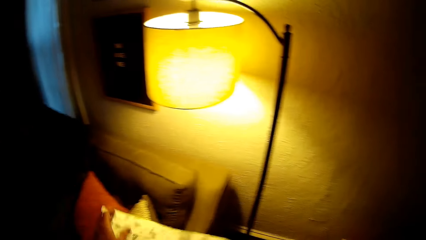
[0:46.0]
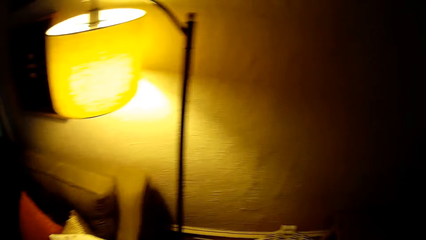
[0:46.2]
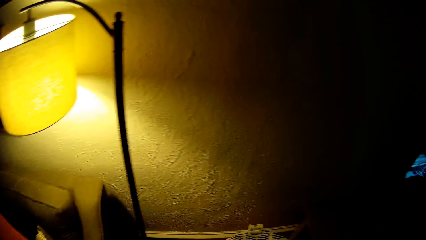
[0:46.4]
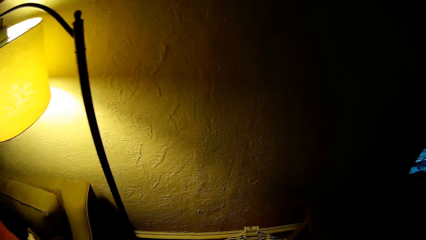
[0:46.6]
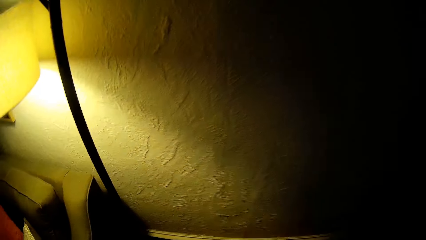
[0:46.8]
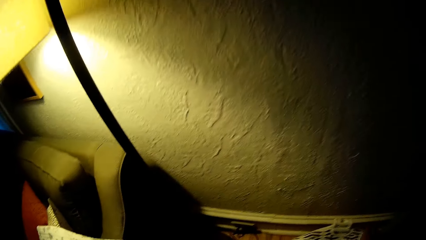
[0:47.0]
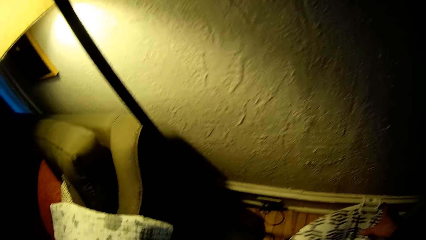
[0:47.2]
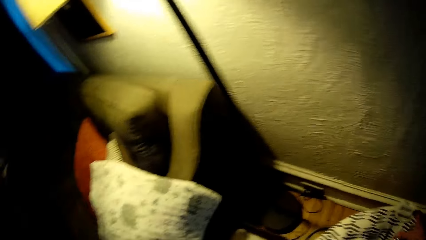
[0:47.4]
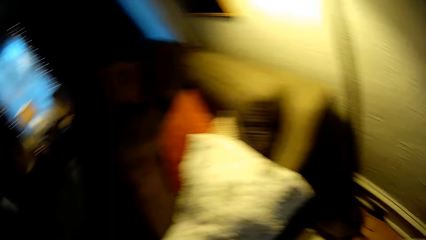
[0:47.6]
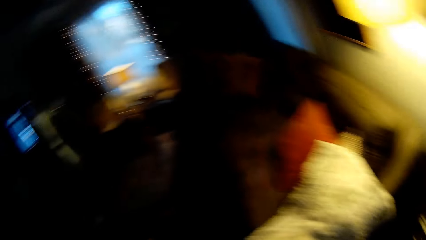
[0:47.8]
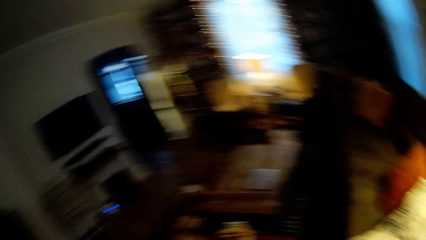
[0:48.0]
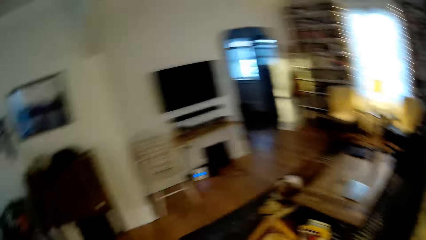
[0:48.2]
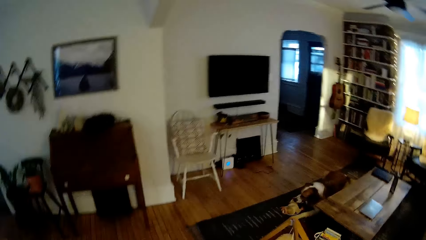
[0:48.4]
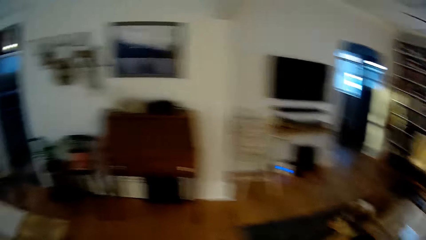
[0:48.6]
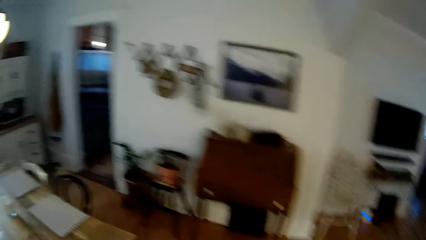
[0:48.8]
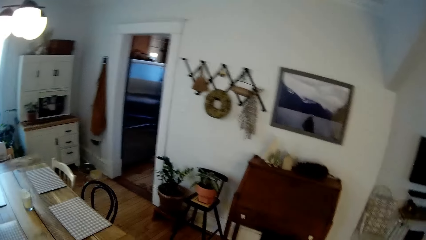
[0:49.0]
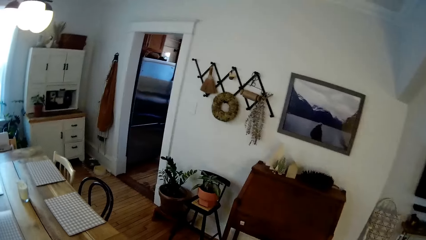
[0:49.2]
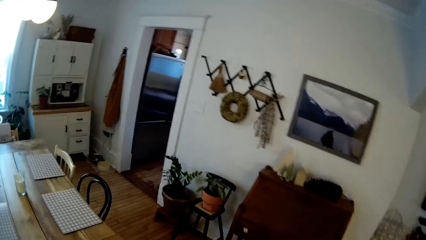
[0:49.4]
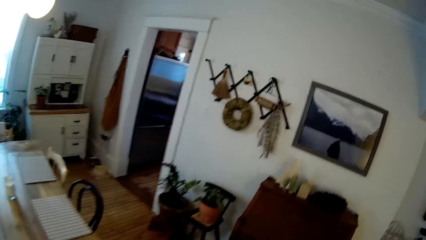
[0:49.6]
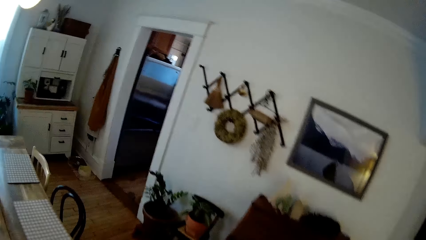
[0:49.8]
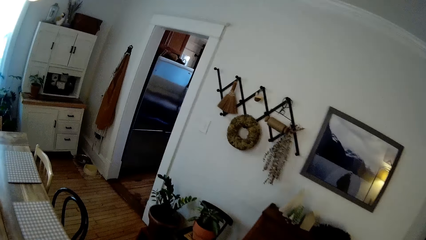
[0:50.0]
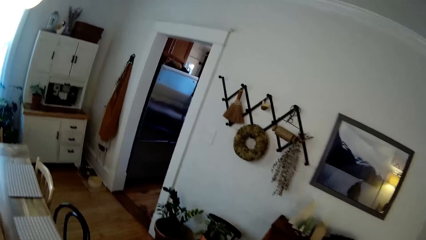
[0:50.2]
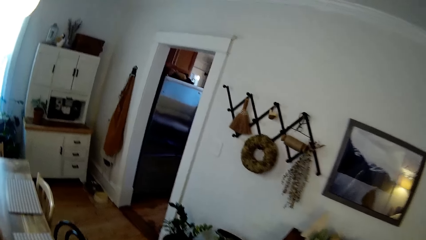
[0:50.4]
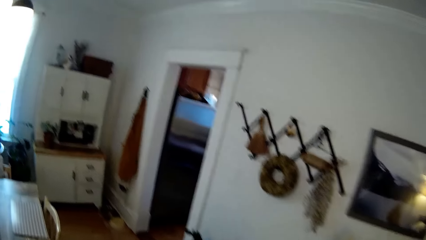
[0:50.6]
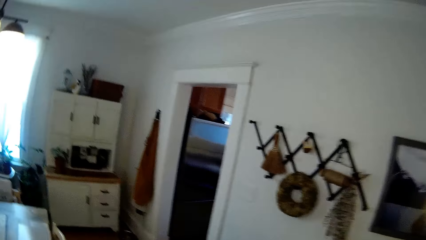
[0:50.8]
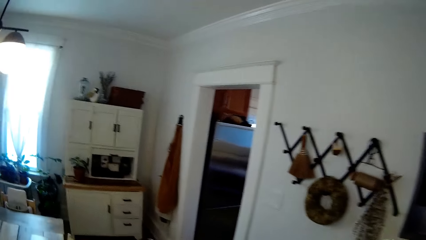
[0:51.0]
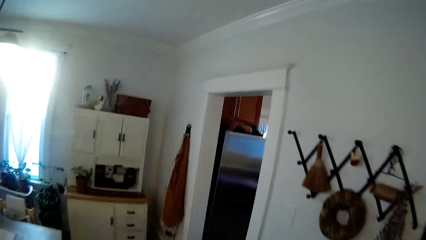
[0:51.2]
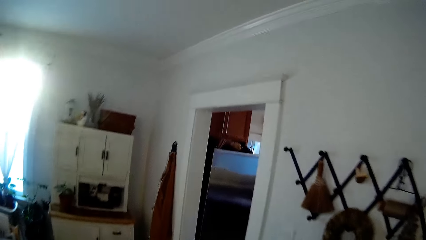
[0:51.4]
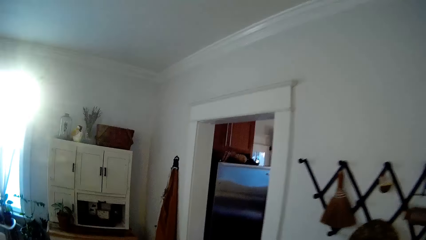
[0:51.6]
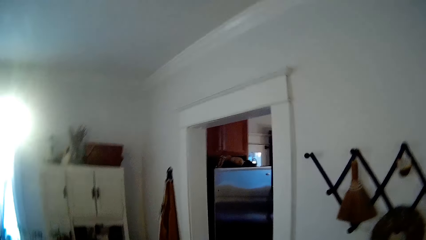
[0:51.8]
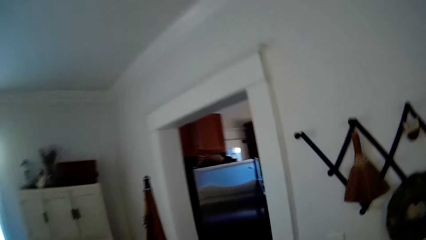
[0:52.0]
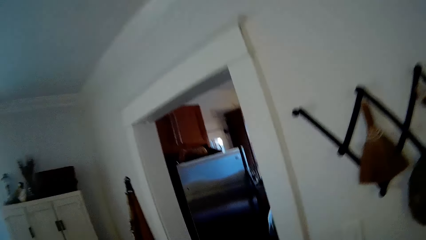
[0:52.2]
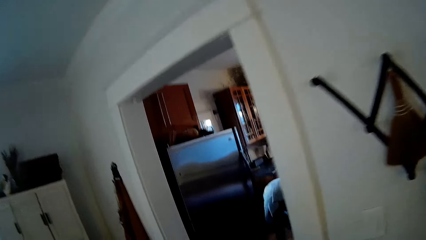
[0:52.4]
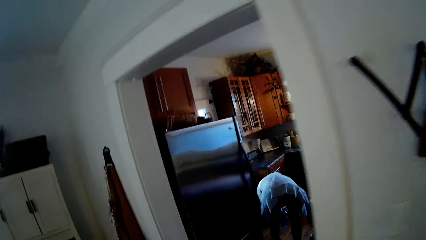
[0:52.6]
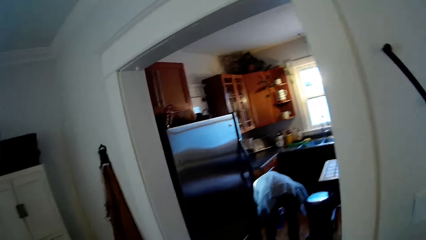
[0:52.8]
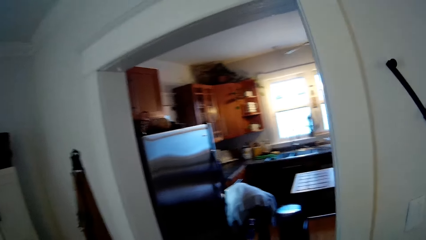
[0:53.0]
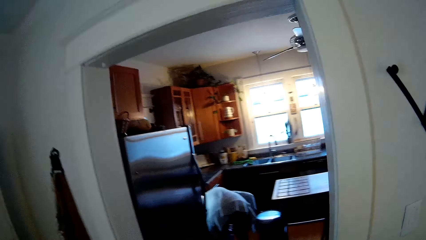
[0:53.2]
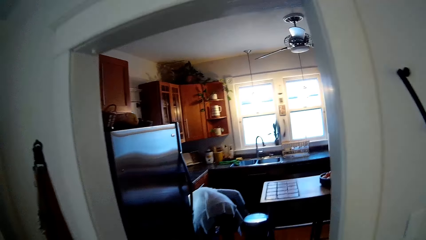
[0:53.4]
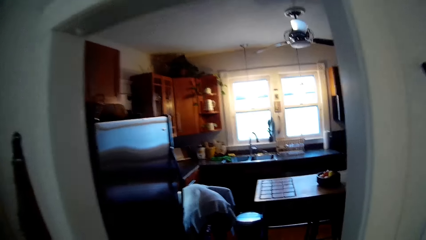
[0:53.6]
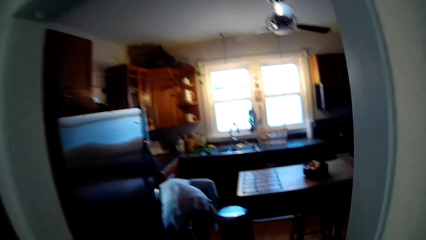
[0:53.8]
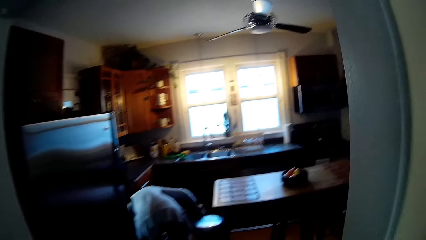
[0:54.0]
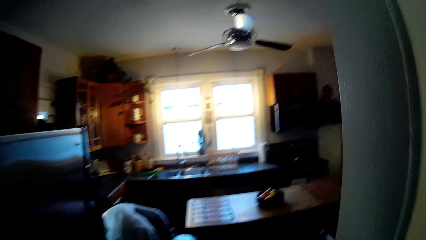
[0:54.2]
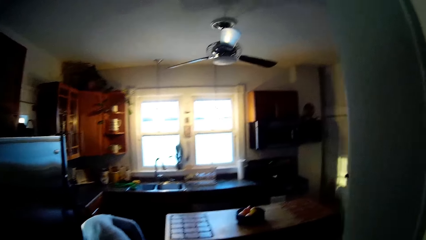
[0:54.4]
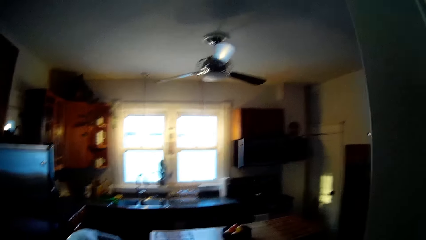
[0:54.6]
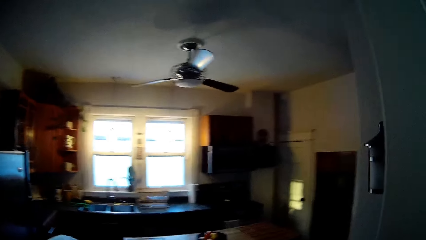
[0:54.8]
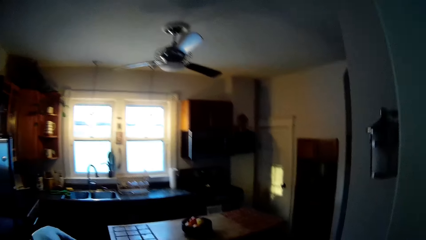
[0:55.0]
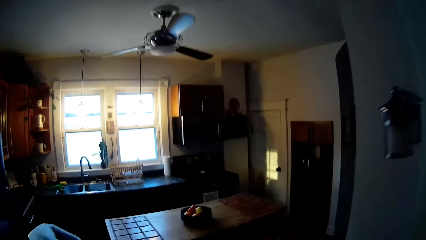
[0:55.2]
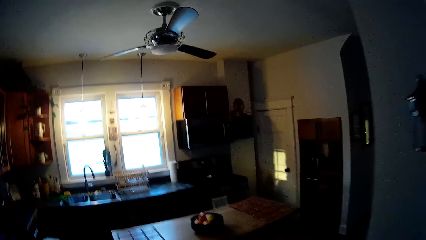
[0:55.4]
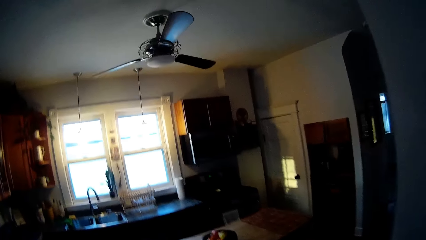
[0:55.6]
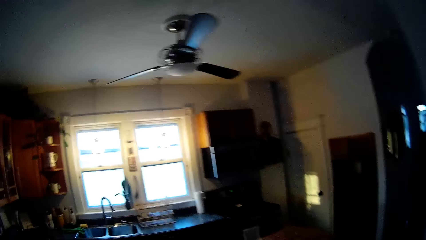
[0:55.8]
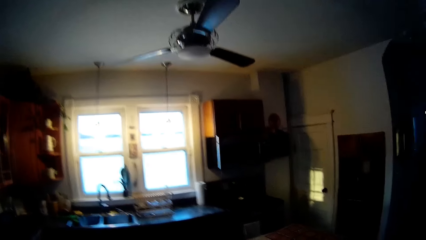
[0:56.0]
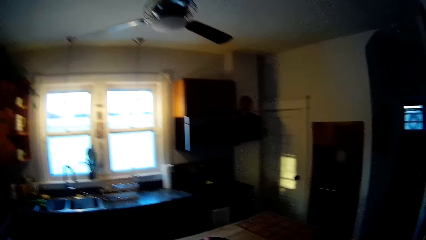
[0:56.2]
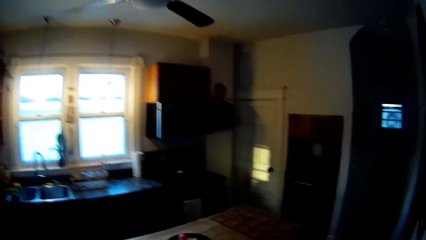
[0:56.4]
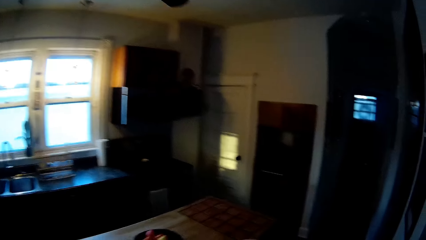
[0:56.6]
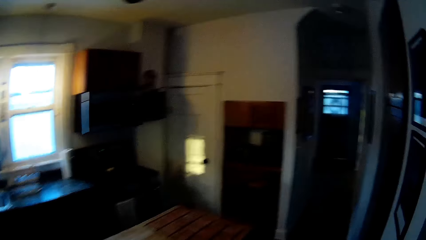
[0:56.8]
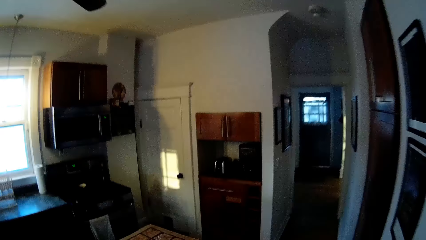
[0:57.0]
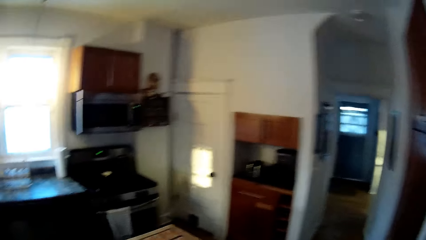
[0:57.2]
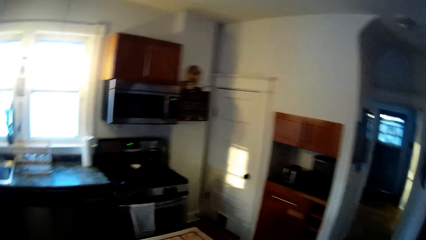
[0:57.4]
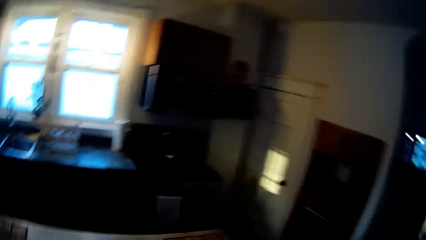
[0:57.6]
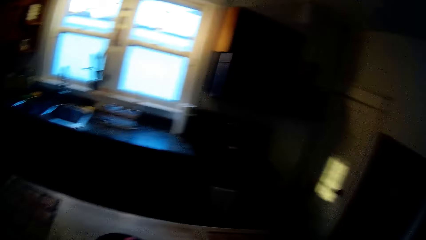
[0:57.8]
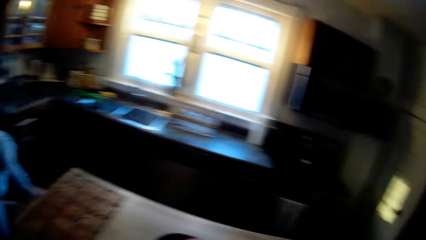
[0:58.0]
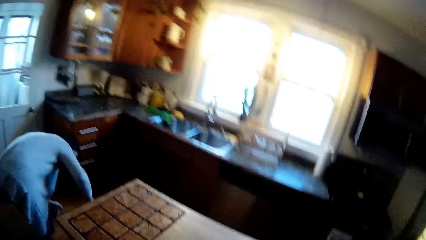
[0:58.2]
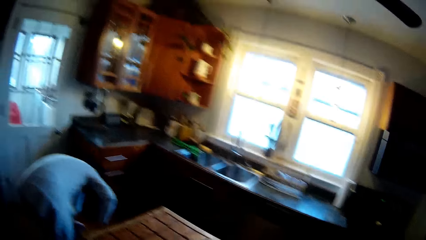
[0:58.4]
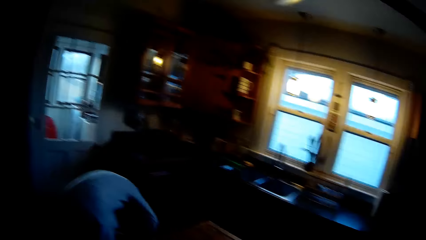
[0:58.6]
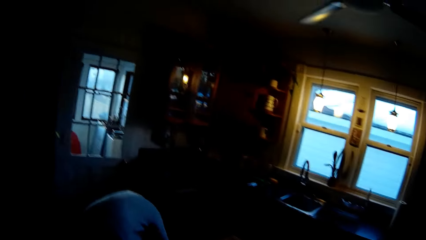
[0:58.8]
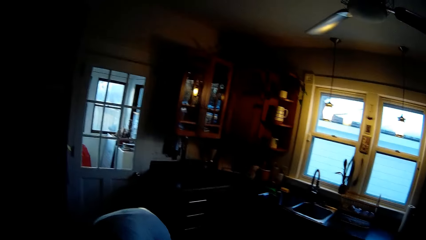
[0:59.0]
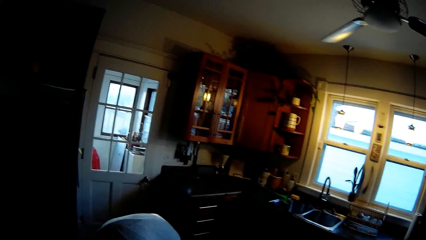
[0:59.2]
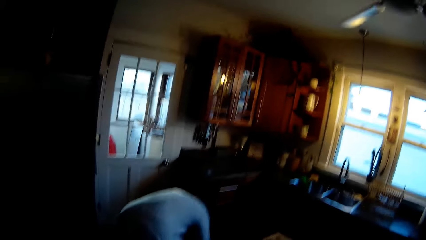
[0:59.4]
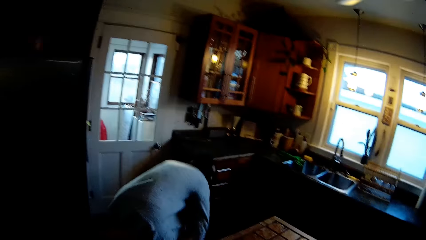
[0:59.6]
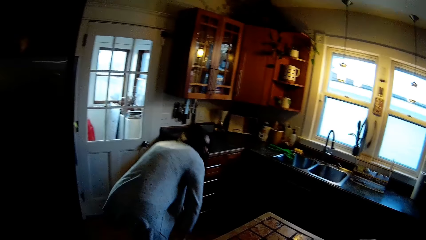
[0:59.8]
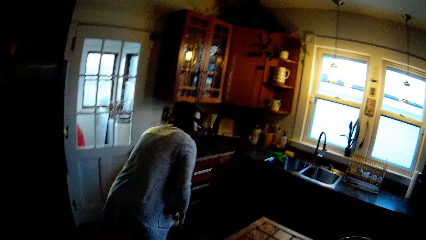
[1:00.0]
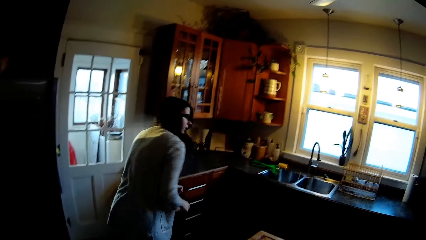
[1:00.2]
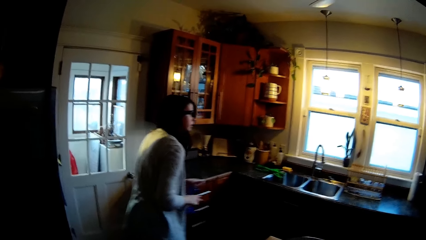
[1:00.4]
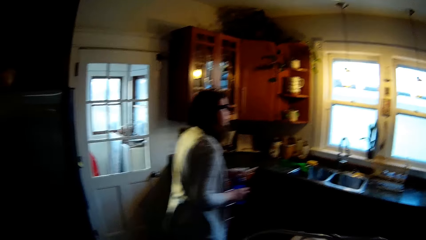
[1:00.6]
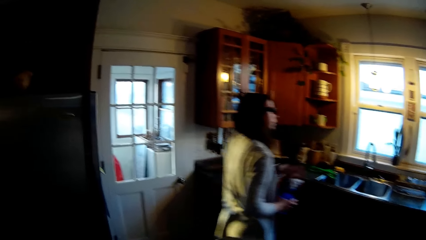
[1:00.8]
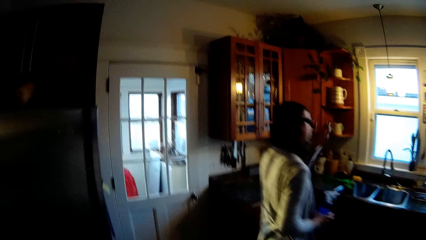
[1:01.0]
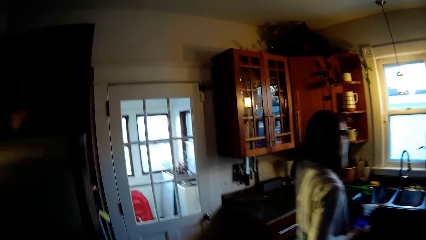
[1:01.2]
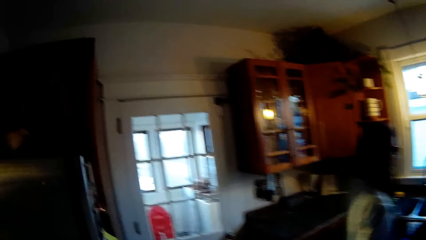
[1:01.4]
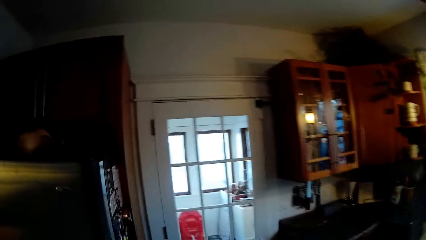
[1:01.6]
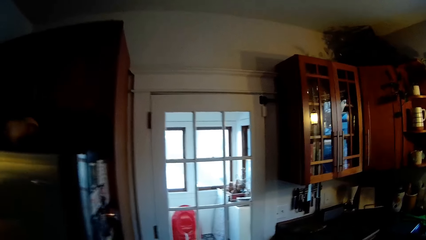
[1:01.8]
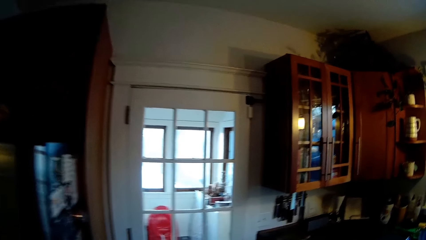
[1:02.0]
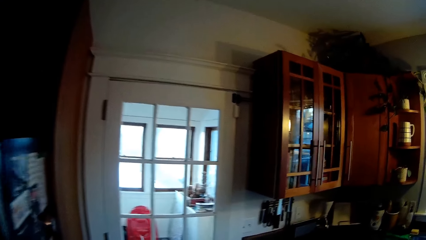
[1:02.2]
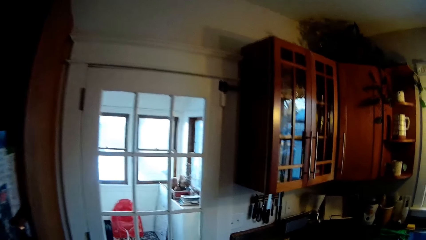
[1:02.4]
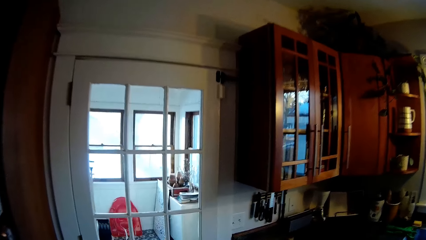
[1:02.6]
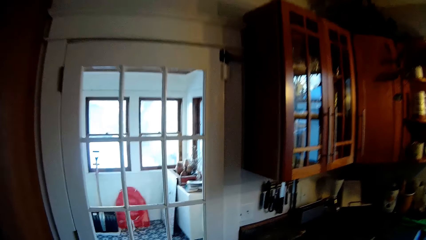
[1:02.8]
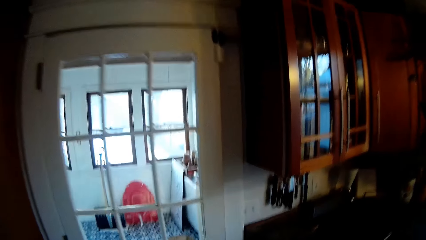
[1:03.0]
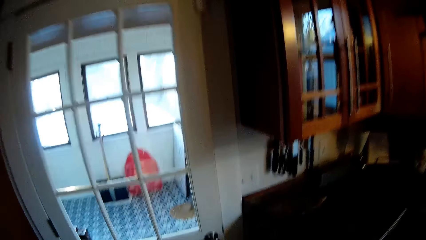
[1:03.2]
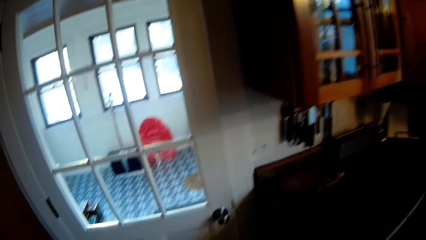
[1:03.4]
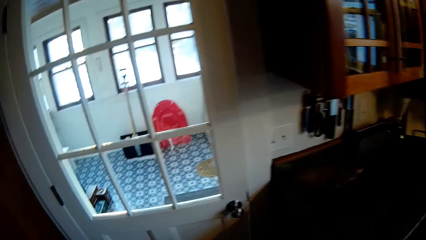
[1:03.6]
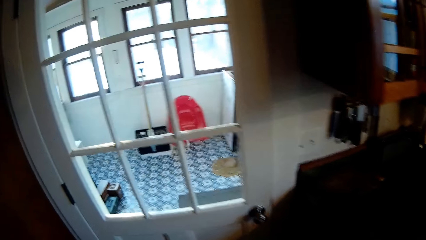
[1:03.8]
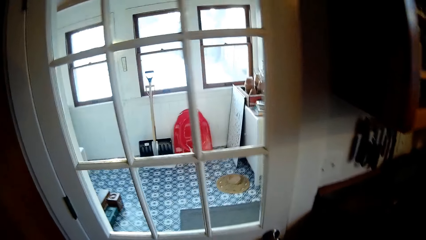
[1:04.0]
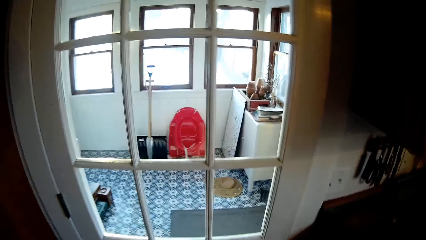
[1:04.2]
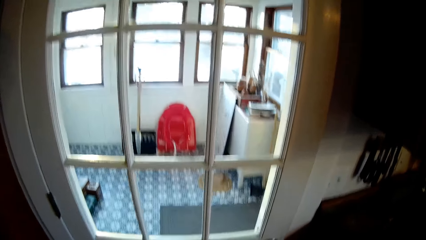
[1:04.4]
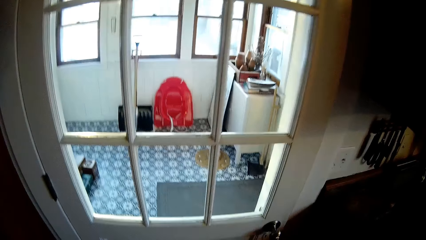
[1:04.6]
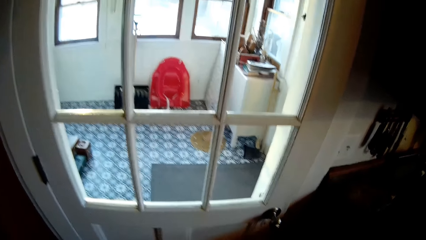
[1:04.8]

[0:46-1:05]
The camera wearer drops the towel on a chair with his left hand. He moves around the house. A woman wipes the table with something. The woman aligns her hair with the left hand. The camera wearer moves around the room.
